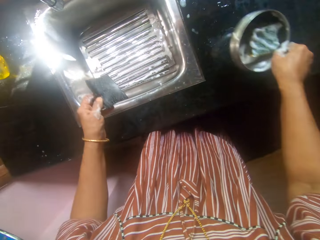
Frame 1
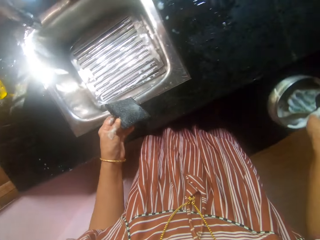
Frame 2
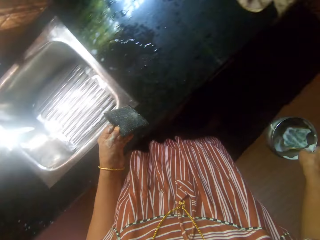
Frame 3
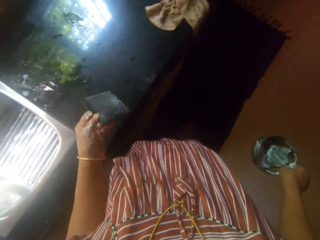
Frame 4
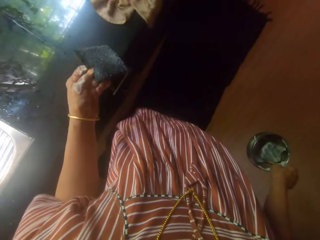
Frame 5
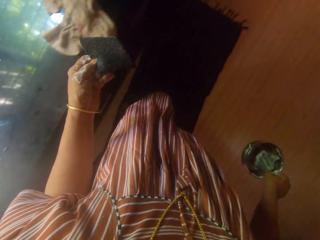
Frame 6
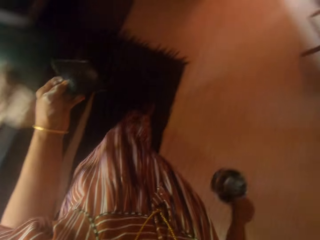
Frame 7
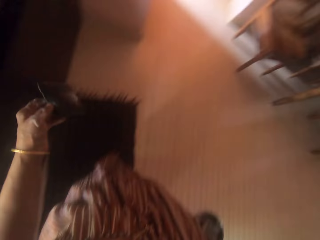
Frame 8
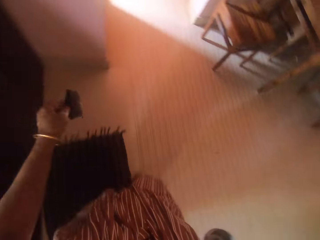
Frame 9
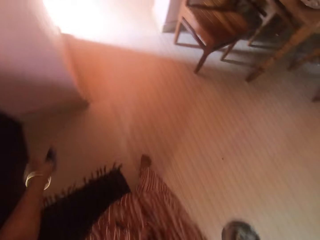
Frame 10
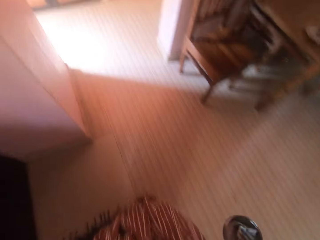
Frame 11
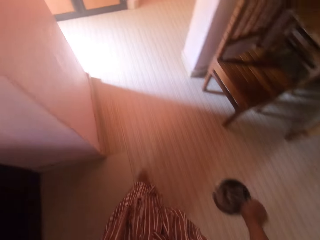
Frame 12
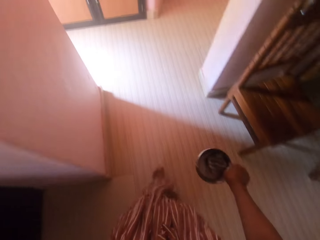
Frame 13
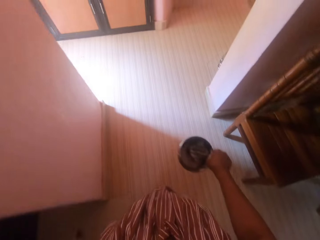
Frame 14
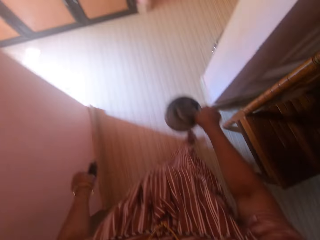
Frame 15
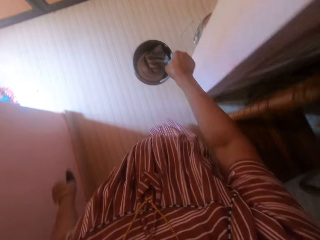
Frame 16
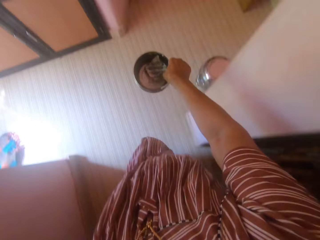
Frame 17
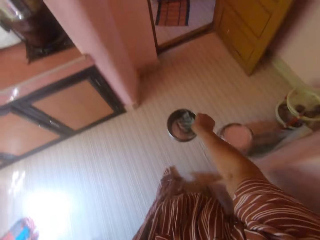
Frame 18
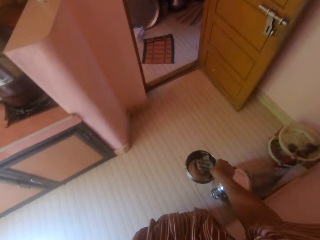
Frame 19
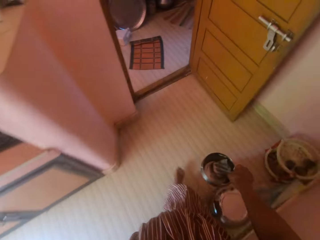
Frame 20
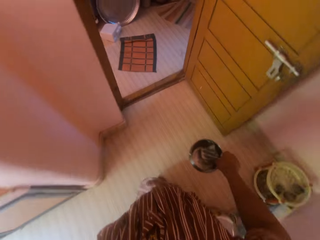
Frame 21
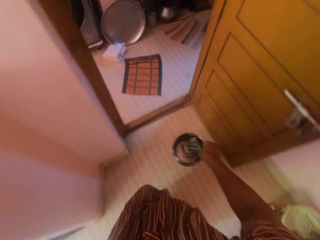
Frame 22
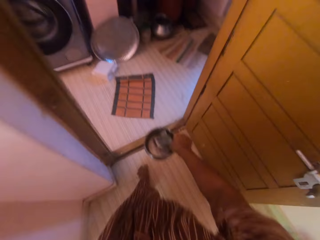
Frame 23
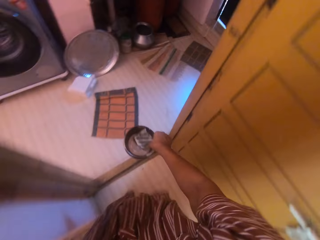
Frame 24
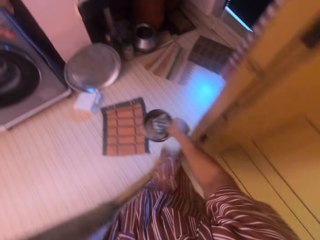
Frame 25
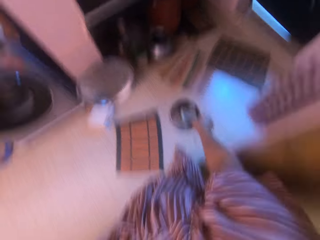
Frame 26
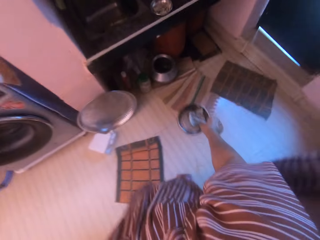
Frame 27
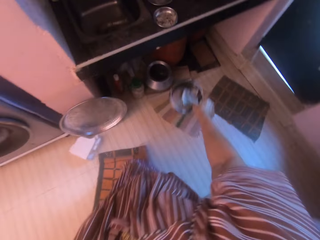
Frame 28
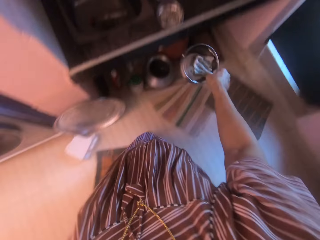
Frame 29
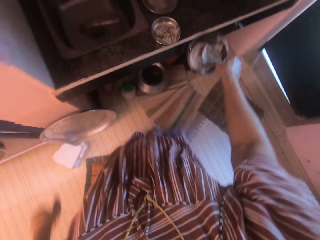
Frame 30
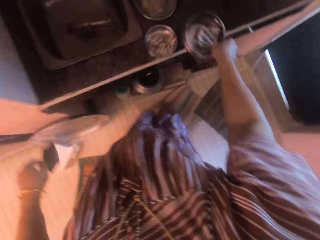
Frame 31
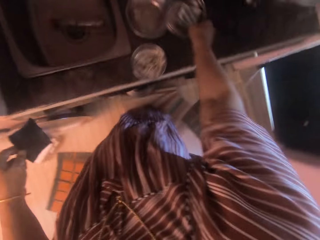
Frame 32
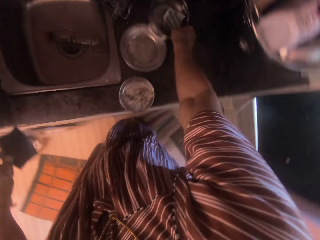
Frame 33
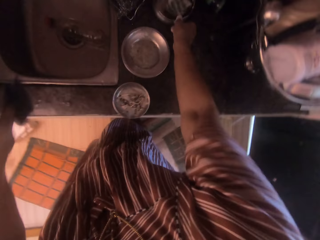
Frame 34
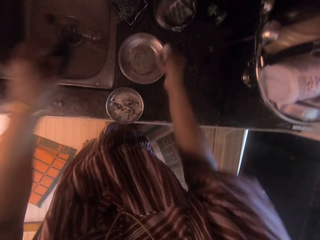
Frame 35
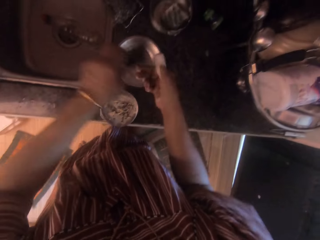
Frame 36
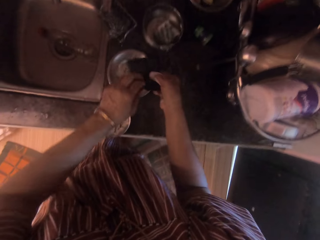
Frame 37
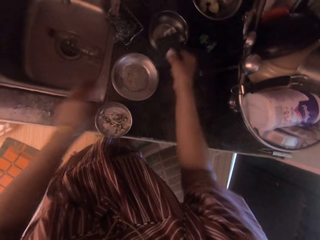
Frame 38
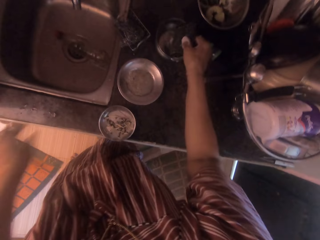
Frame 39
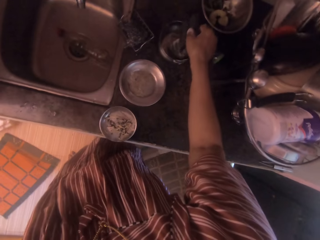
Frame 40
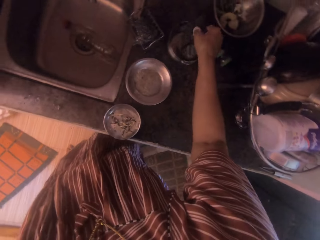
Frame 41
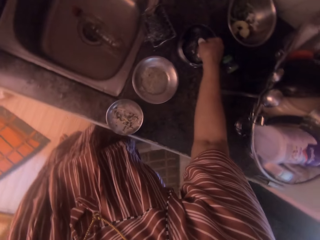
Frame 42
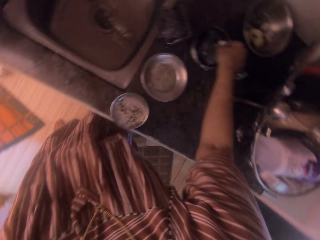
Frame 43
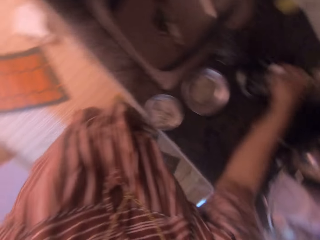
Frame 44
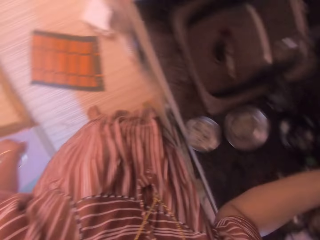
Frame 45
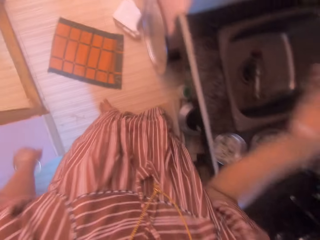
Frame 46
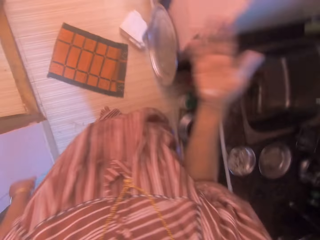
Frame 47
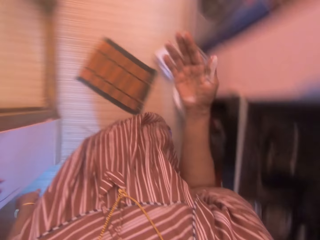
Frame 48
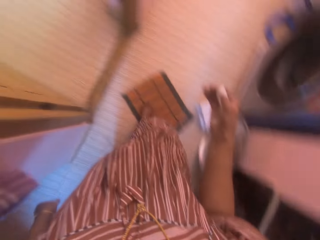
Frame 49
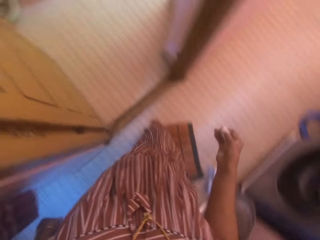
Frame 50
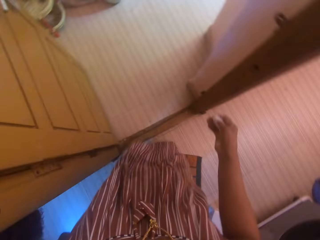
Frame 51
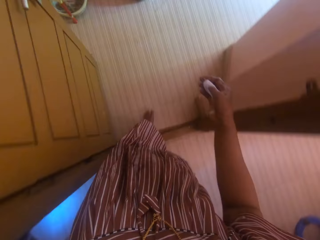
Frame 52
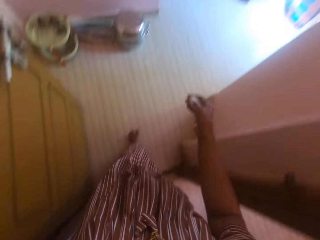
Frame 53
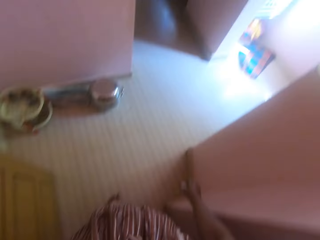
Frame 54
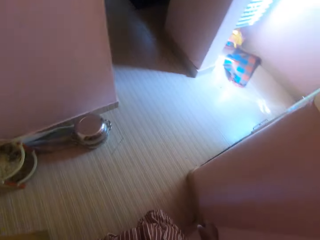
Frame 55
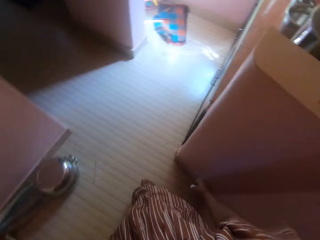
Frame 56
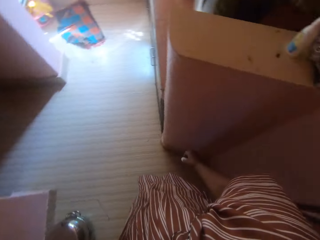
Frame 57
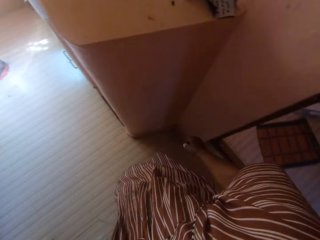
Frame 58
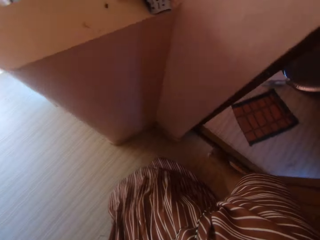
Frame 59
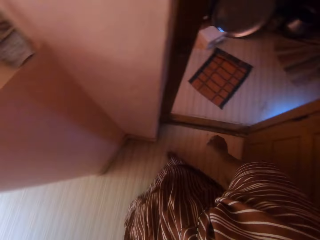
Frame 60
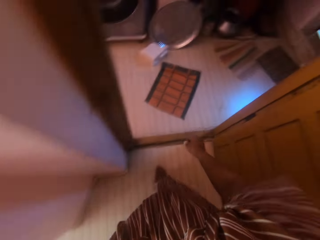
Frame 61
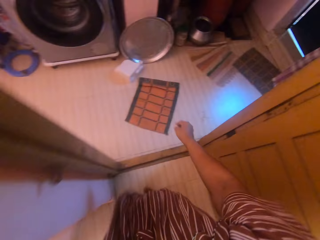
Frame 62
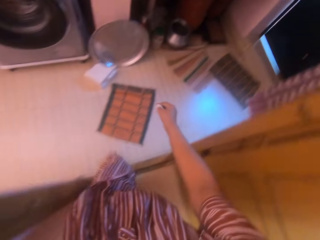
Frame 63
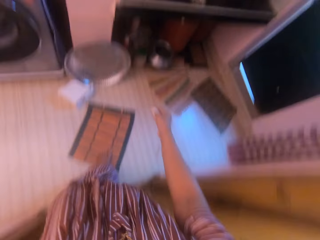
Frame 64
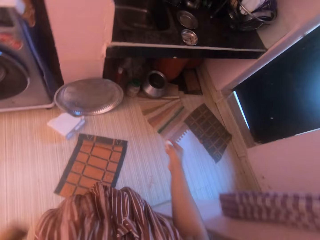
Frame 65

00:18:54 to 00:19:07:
The camera wearer carries the stainless plate or bowl together with the black sponge or scrubber from the slab with her hands. She walks around. She drops the stainless plate with the black sponge on the slab. She places the scrubber in the bowl. She walks around.

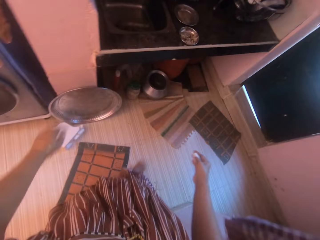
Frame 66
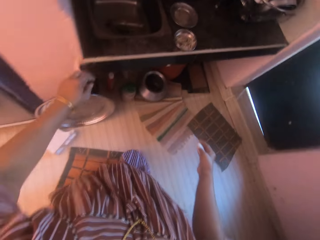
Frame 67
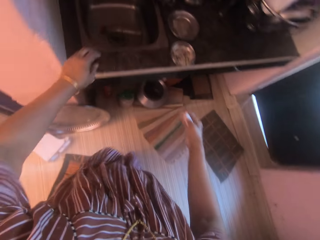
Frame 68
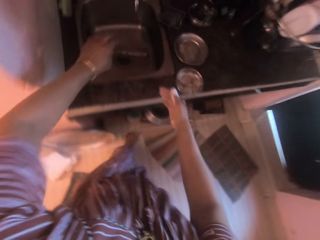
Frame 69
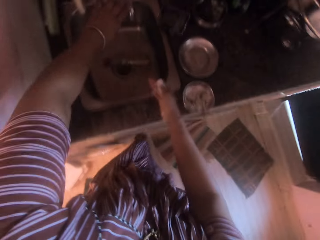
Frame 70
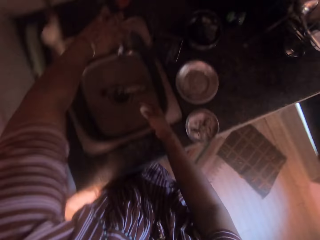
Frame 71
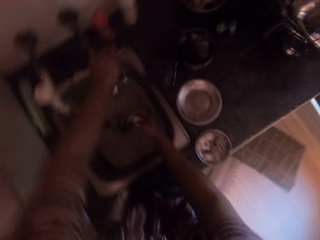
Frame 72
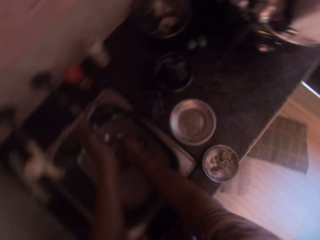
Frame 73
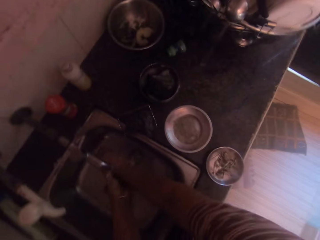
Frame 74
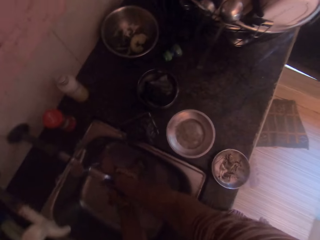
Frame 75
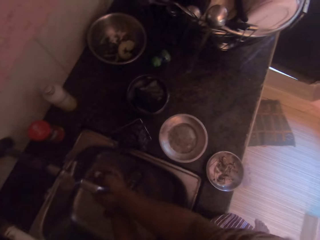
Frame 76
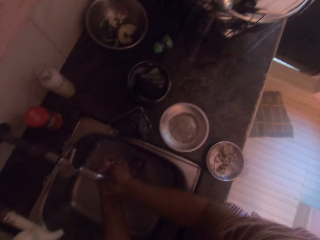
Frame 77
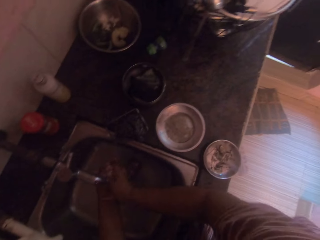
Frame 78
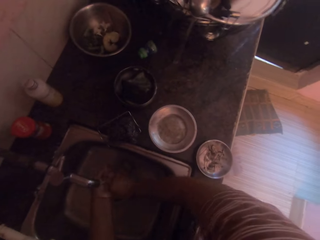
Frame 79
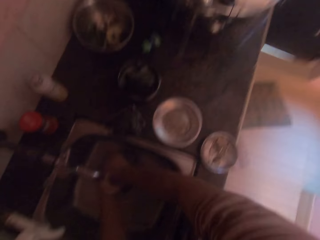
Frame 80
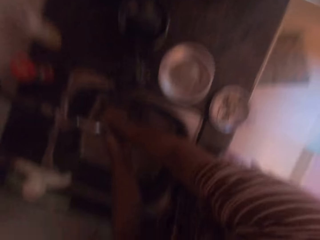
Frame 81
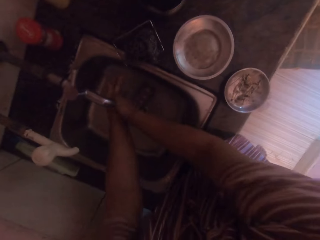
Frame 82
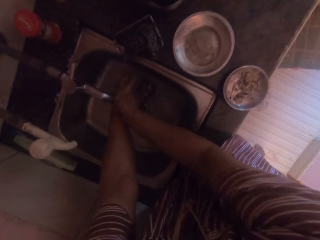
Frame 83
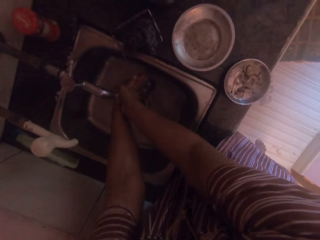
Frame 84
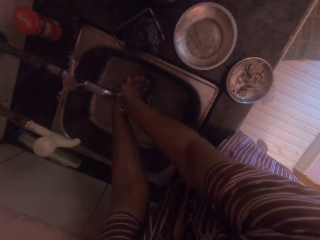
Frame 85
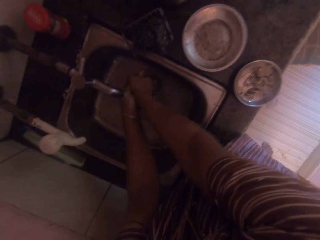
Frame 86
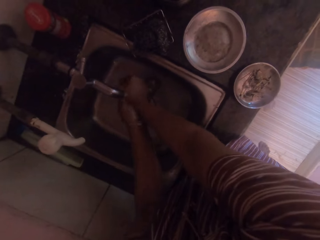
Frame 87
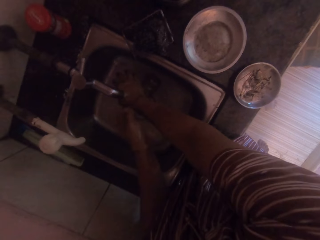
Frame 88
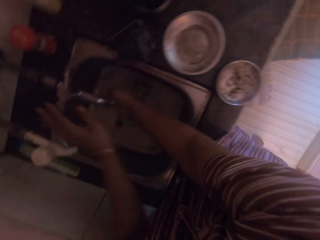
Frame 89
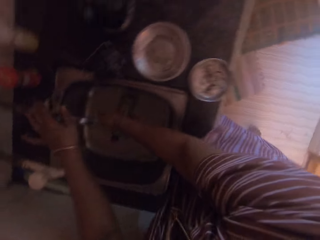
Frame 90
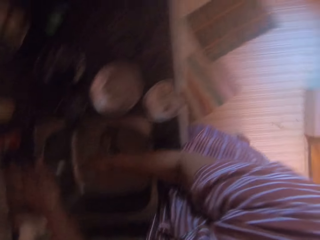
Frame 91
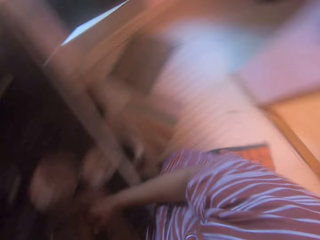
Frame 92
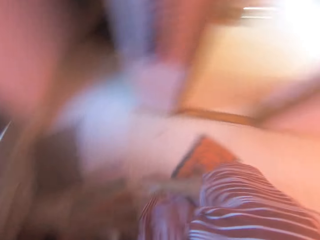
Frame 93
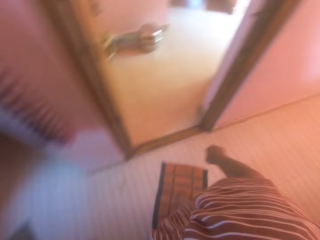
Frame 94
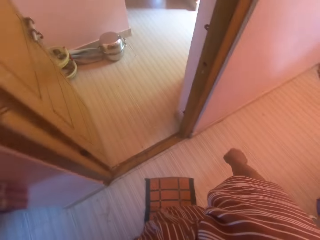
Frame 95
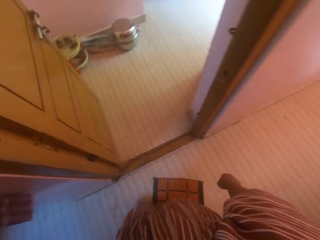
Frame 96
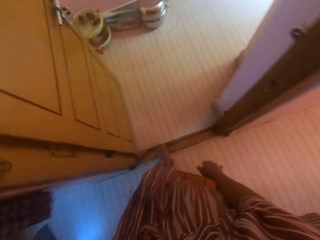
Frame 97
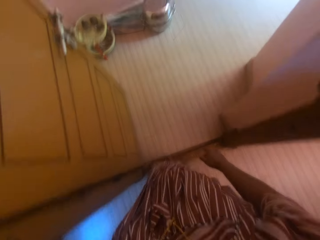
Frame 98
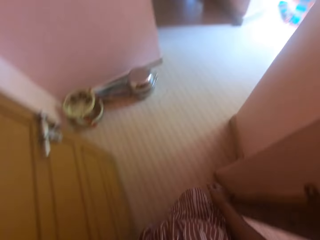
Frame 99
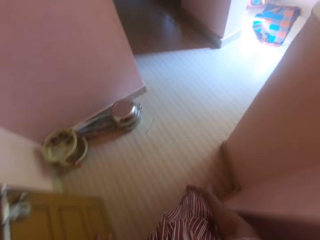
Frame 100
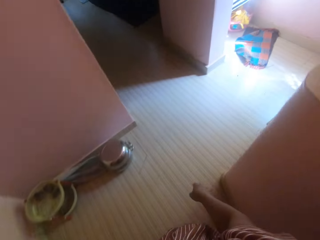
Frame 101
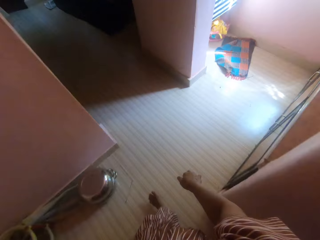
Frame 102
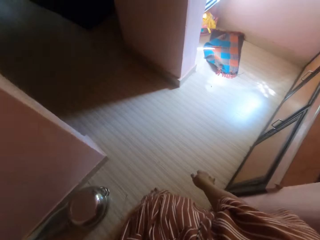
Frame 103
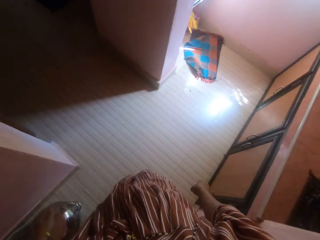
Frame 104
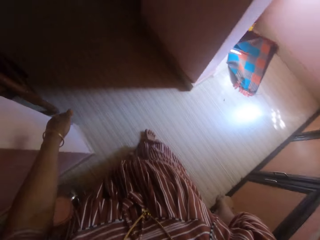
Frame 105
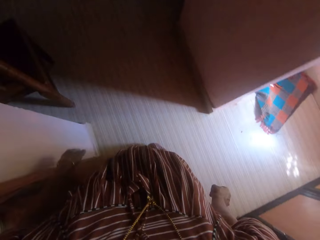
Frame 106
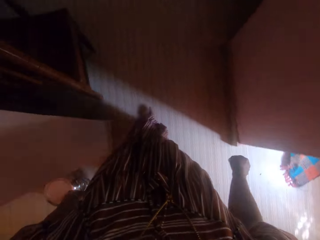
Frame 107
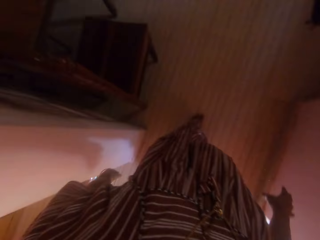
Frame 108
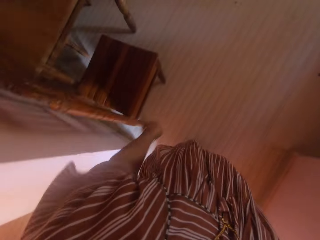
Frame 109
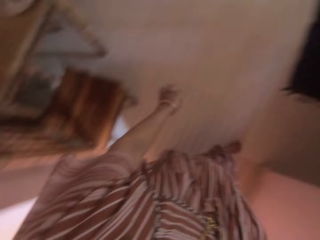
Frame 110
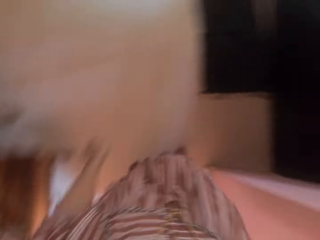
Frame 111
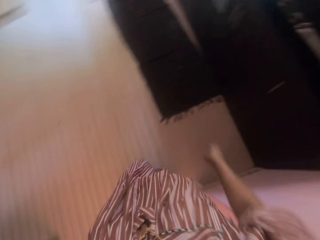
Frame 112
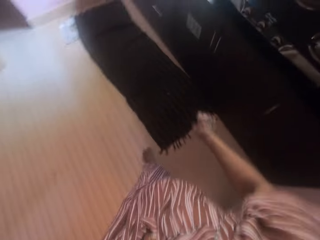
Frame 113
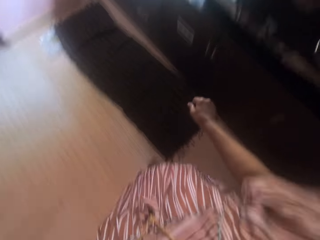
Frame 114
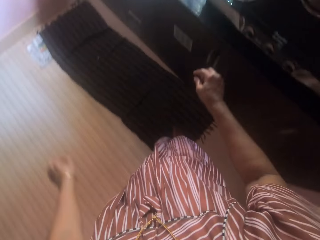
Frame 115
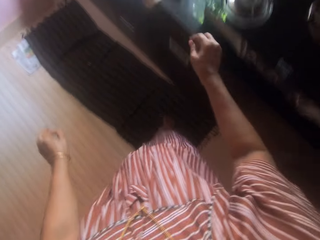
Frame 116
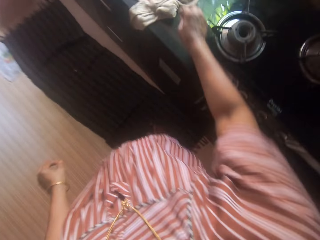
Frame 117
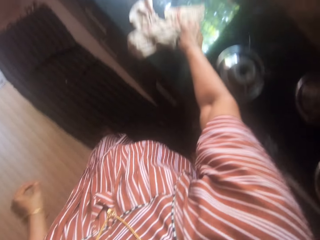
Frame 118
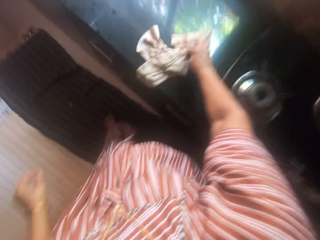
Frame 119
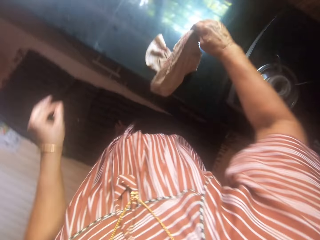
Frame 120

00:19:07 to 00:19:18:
The camera wearer opens the tap on the sink by its handle with her left hand. She washes her hands in the sink with water from the tap. She closes the tap on the sink by its handle with her left hand. She walks from the sink to the other kitchen slab.
